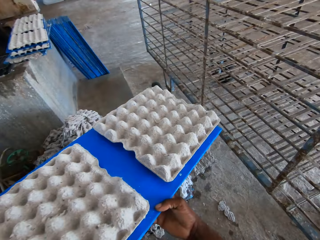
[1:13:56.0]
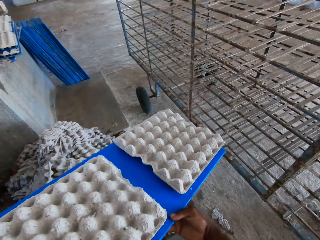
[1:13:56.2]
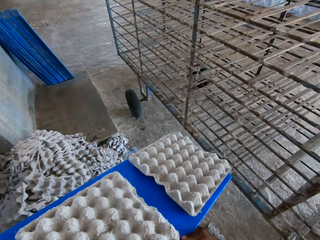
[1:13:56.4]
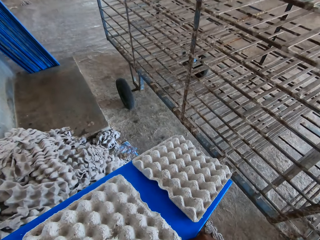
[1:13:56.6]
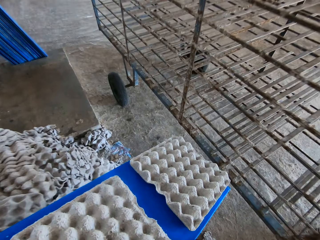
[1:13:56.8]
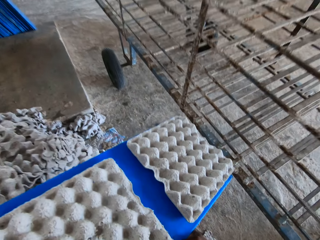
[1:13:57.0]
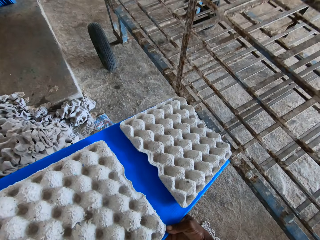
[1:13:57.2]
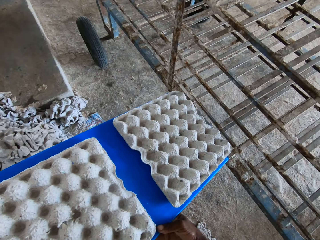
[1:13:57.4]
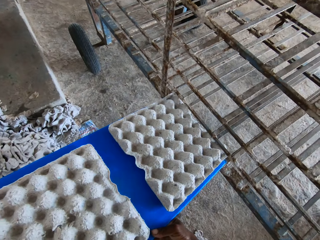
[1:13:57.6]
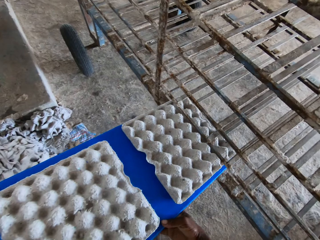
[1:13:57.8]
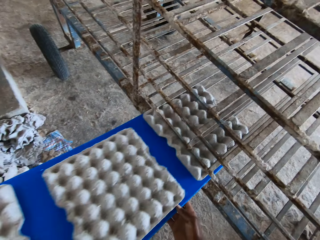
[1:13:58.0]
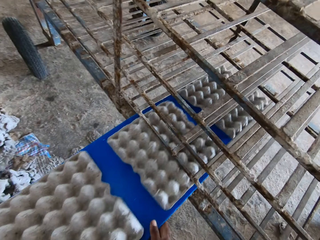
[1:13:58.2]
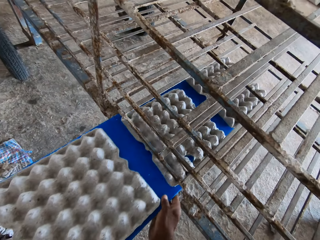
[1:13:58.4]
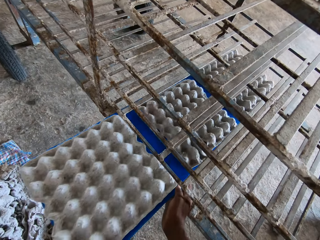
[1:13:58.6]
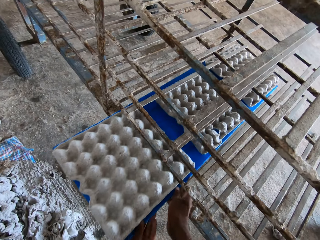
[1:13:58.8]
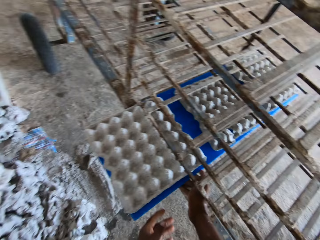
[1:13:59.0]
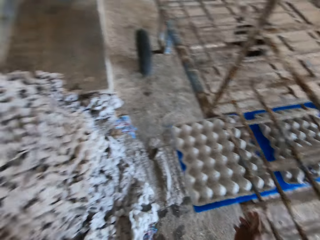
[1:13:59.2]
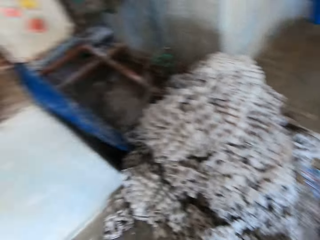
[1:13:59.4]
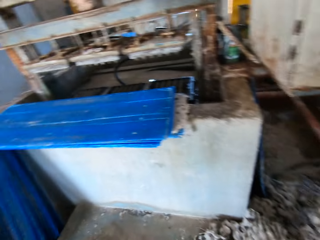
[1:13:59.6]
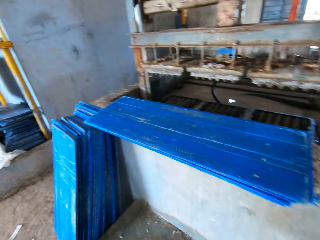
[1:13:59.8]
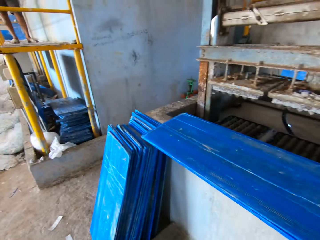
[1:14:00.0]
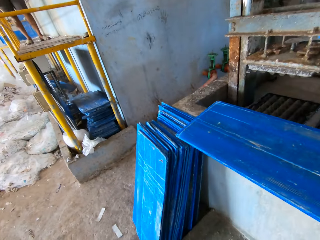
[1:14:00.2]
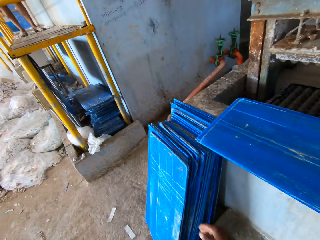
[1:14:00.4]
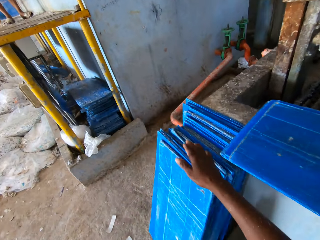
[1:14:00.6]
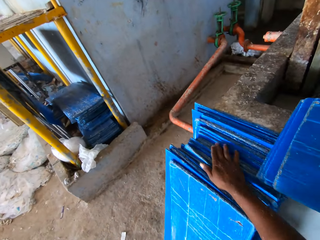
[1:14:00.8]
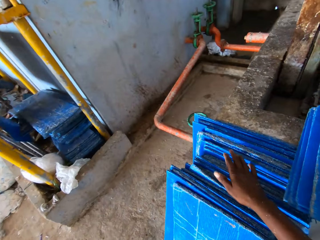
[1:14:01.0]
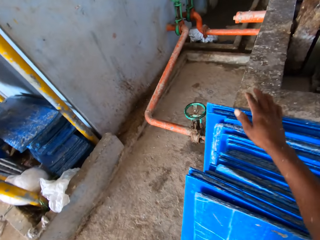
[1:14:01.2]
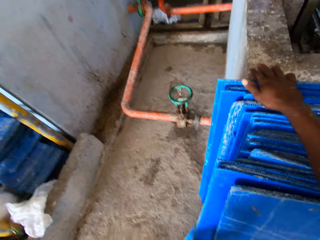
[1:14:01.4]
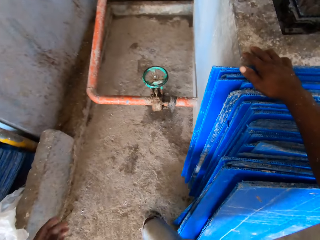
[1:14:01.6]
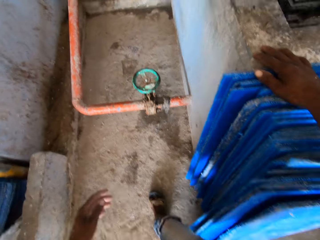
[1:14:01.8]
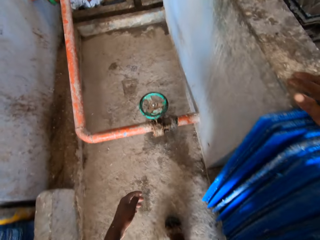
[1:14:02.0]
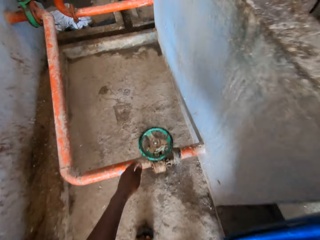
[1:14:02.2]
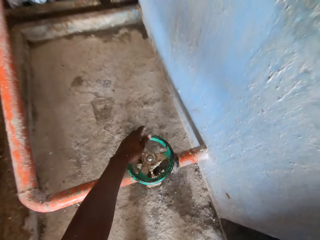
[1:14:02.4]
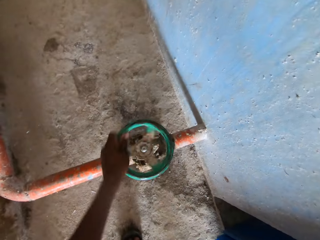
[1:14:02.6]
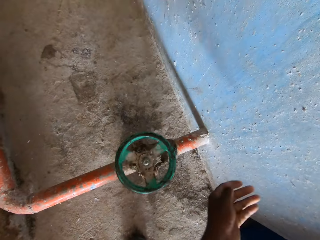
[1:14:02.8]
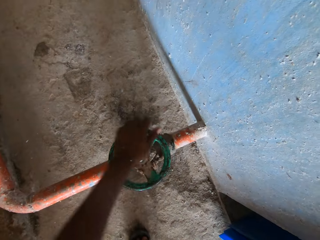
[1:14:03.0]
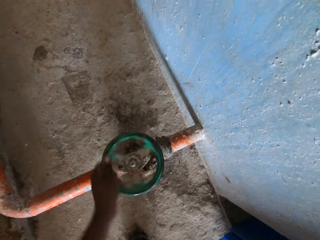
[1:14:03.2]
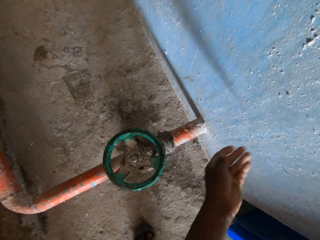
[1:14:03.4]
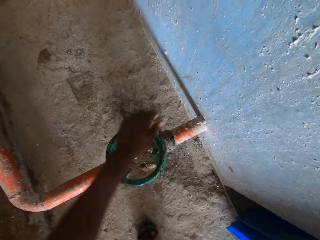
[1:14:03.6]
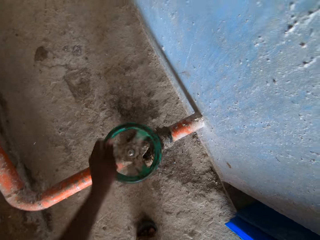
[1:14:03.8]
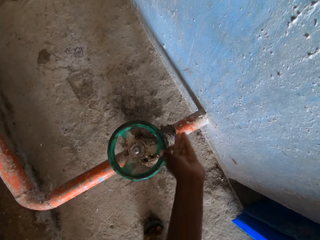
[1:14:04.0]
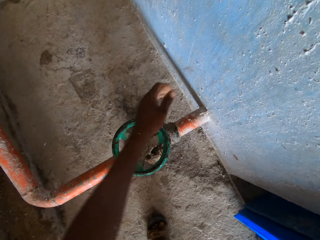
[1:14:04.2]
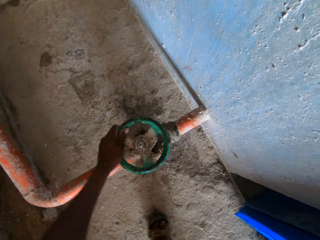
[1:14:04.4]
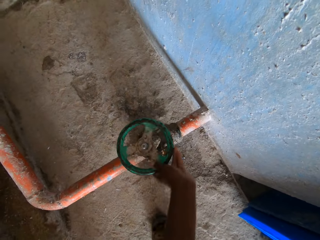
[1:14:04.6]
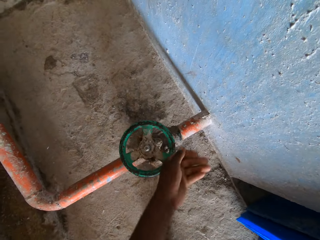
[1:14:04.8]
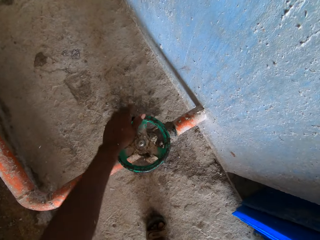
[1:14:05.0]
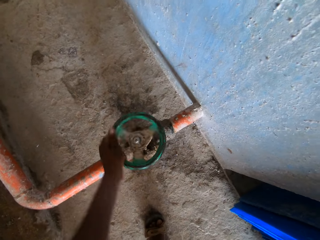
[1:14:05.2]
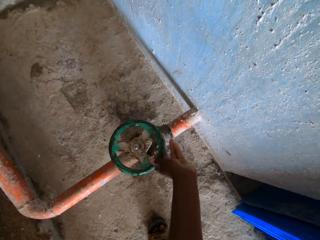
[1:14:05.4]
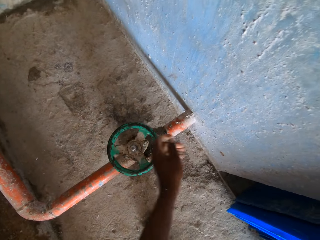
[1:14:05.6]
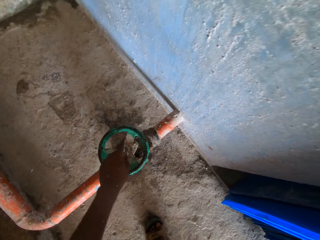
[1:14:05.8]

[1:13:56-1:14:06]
The camera wearer inserts the blue tray of egg trays in the trolley with his hands. He touches the blue trays against the wall with his right hand. He walks. He rotates a valve with his left hand.

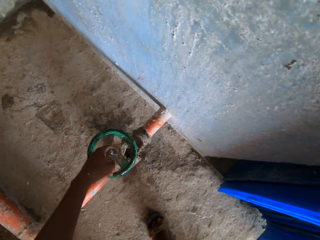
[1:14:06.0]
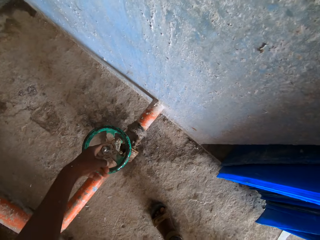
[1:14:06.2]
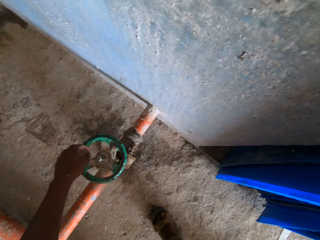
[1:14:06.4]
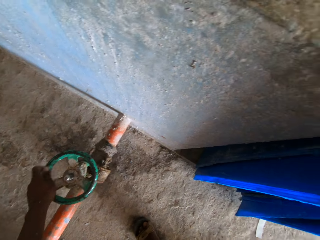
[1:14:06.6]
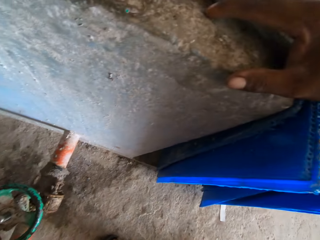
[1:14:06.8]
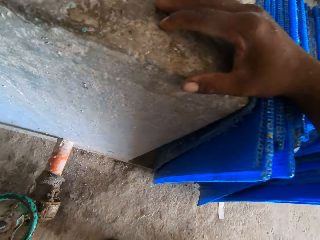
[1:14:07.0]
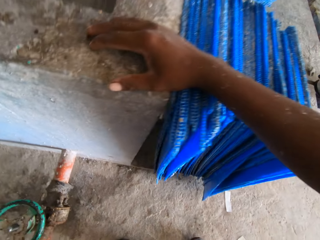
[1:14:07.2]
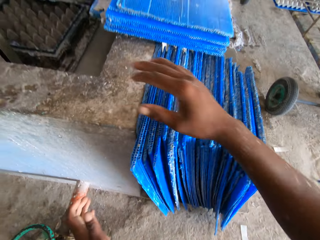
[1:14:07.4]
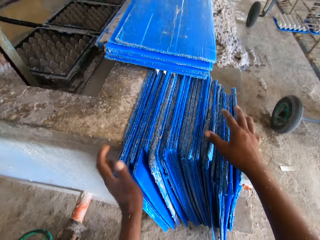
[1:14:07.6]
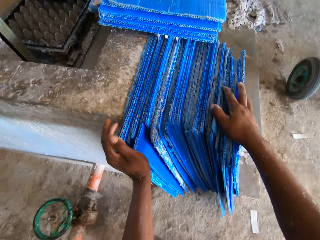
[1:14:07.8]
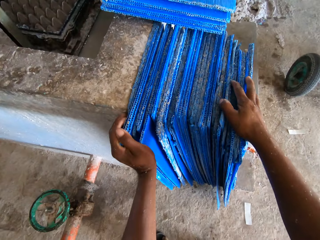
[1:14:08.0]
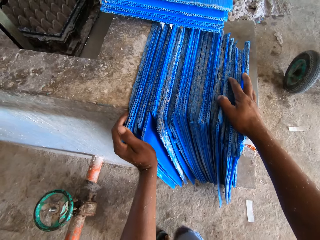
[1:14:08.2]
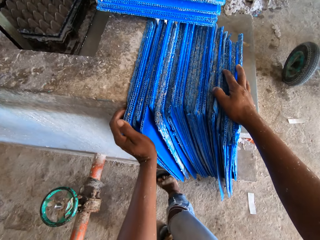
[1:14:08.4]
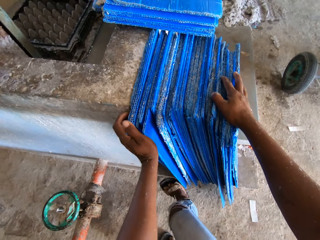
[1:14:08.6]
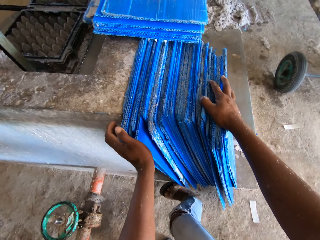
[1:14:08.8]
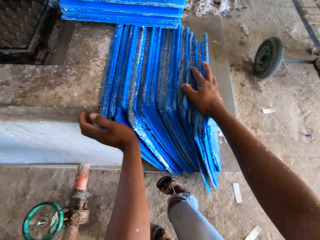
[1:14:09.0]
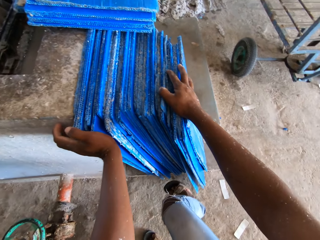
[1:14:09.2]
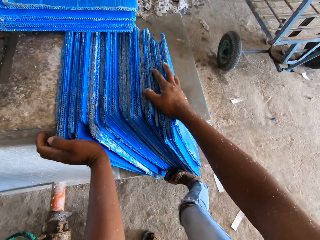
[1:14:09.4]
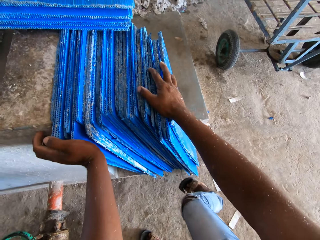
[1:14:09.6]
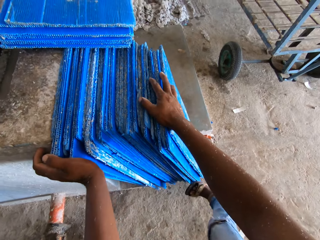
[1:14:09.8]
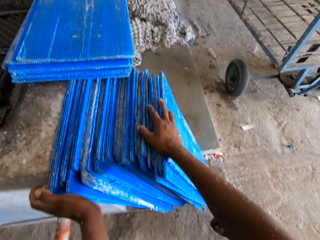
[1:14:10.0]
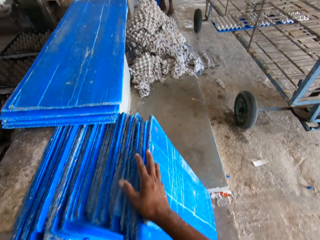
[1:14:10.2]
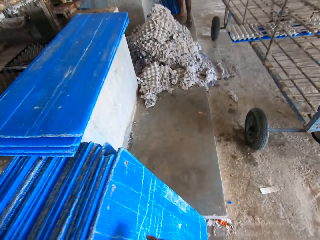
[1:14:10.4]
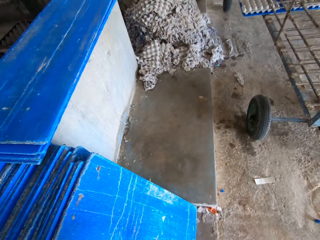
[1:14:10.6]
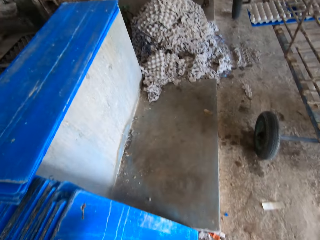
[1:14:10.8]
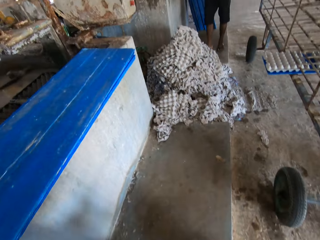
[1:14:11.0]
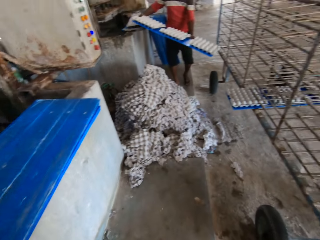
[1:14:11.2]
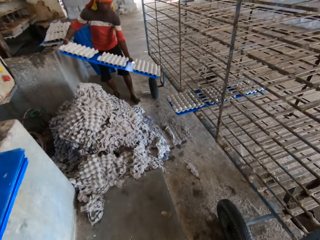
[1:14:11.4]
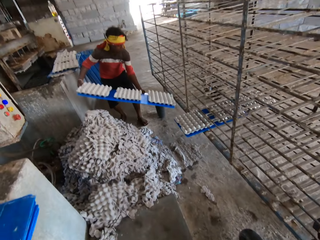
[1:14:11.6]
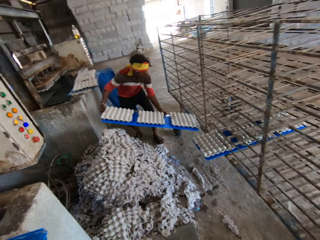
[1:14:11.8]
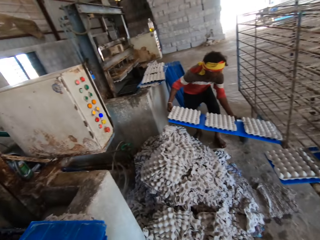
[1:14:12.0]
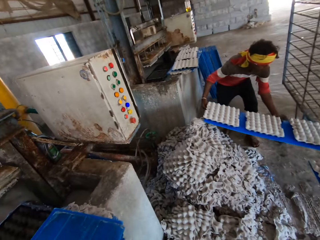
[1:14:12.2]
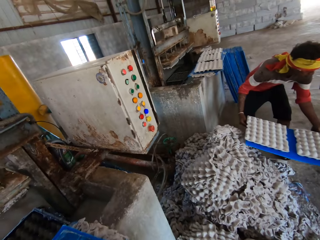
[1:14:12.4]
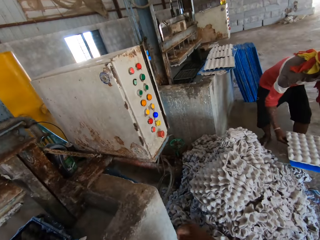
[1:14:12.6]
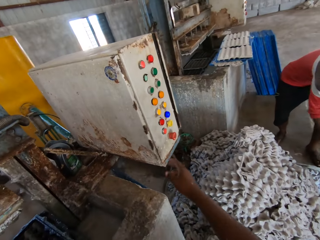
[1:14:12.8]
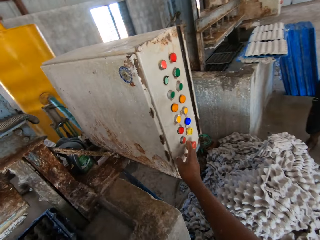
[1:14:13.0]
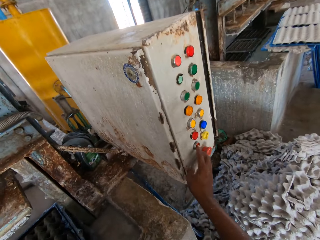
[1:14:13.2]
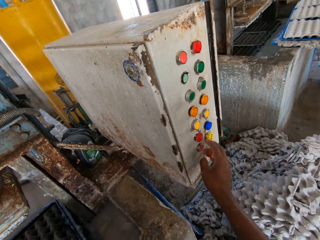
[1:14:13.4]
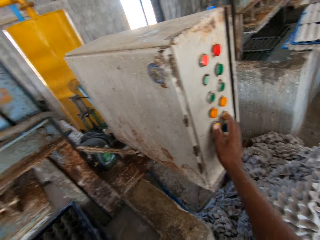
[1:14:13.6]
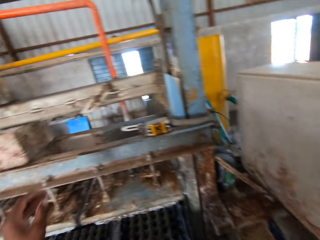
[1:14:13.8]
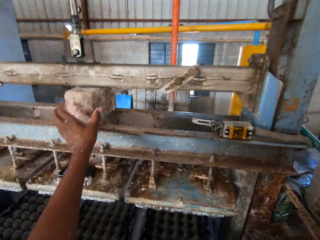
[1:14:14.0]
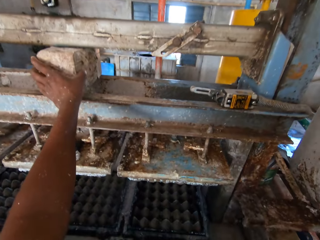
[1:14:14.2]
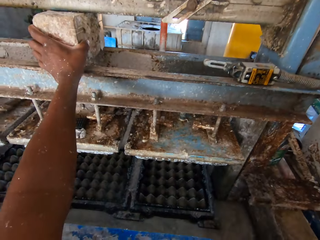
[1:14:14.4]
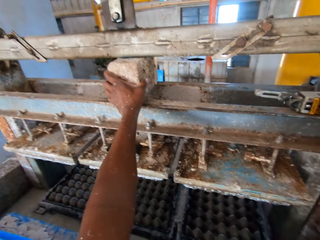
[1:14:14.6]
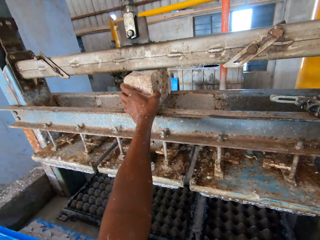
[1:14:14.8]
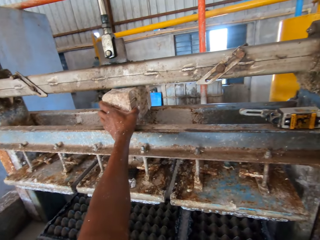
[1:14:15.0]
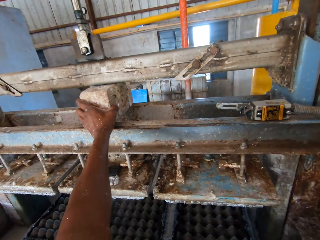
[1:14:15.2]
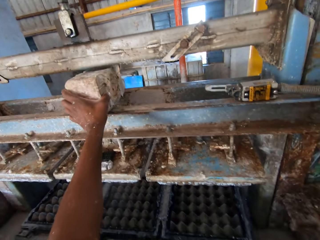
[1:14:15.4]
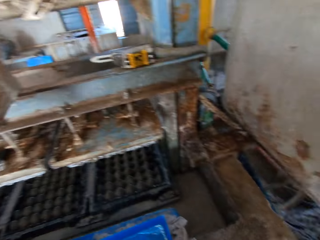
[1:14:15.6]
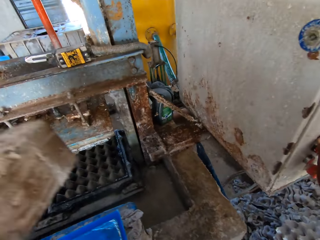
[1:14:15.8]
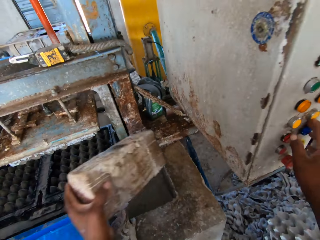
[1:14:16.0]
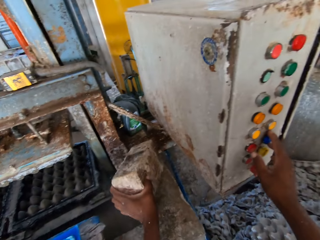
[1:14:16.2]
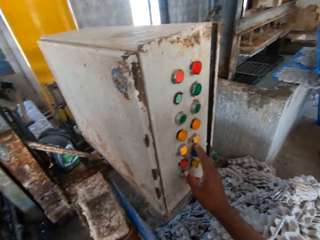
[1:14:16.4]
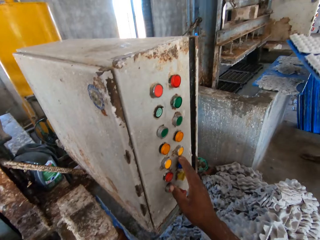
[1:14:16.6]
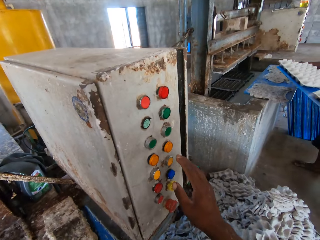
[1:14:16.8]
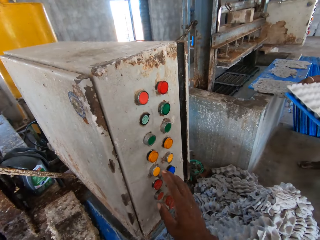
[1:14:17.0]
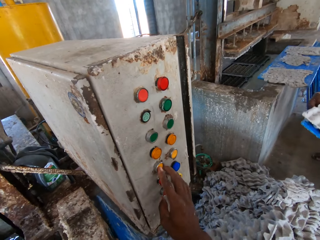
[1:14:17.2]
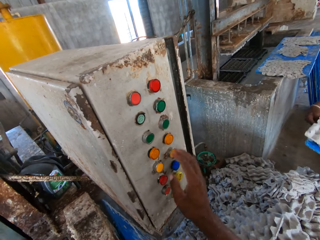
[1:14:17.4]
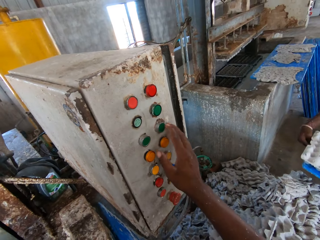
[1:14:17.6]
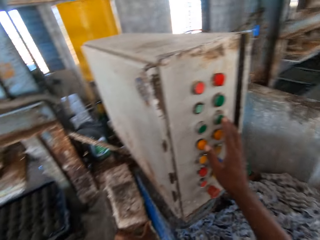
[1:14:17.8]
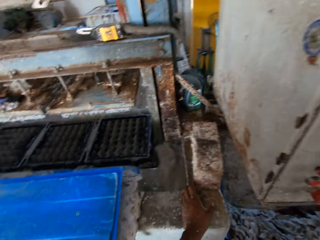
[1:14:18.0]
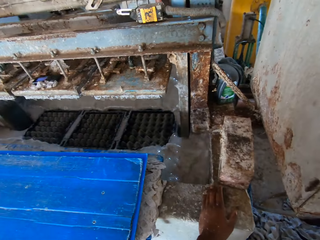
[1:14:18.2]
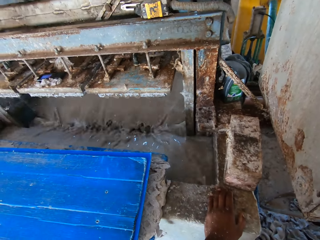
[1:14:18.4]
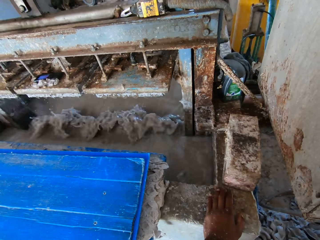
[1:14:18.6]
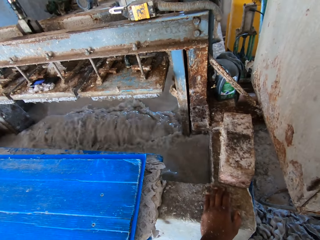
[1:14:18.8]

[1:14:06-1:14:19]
The camera wearer holds the blue trays against the wall with his hands. He aligns the boards. He tucks in the blue trays against the wall with his right leg. He walks. A man inserts a blue tray in a trolley with his hands. The camera wearer operates the egg tray making machine control with his right hand. He takes out a brick from the egg tray making machine with his left hand. He drops the block on the wall with his left hand. The man takes out the blue tray of egg trays from the egg tray making machine with his hands. The camera wearer operates the egg tray making machine control with his right hand. The man drops the blue tray on the floor with his hands. The camera wearer operates the egg tray making machine control with his right hand.
